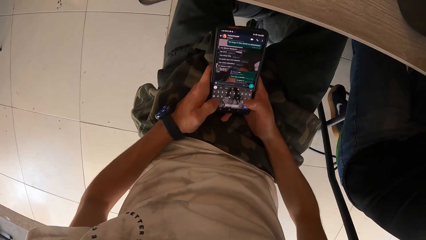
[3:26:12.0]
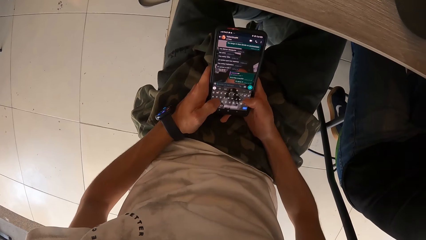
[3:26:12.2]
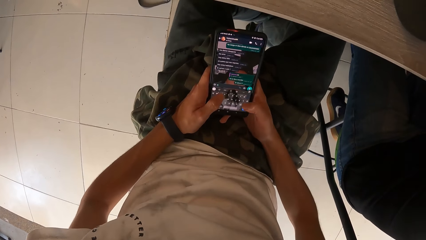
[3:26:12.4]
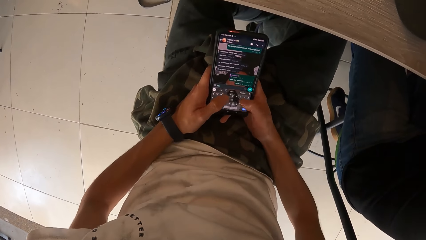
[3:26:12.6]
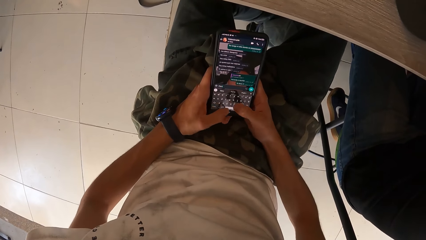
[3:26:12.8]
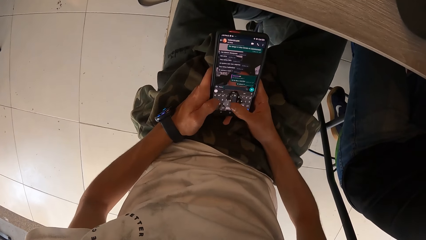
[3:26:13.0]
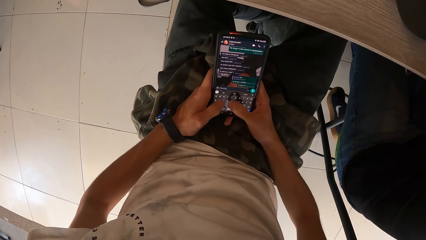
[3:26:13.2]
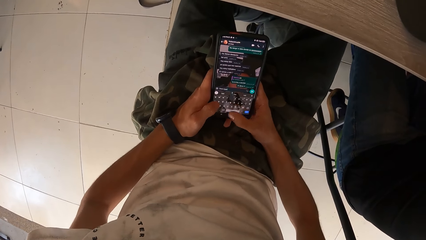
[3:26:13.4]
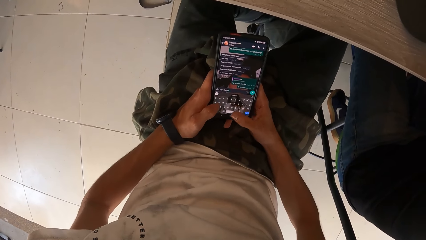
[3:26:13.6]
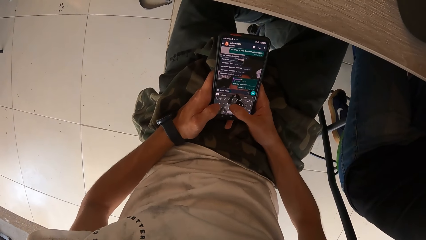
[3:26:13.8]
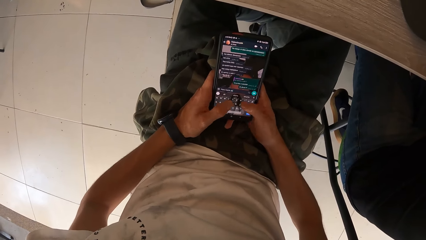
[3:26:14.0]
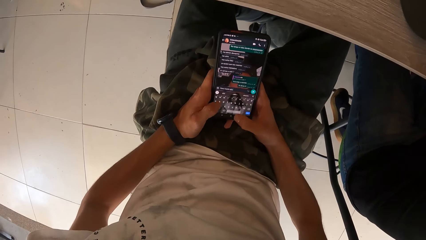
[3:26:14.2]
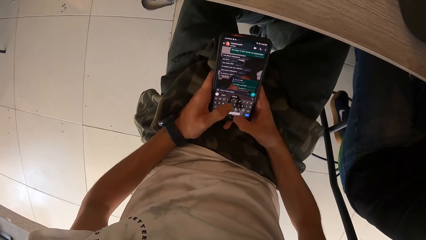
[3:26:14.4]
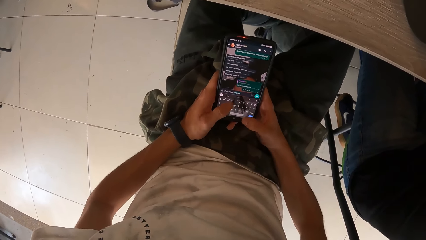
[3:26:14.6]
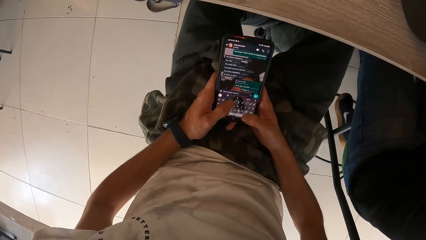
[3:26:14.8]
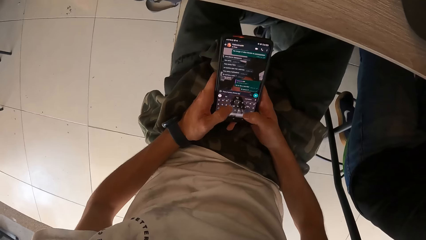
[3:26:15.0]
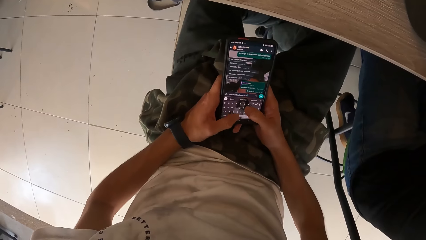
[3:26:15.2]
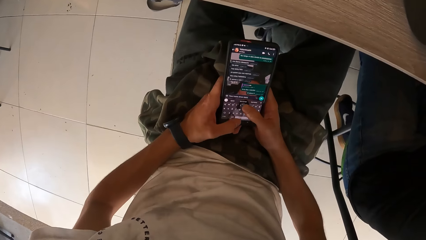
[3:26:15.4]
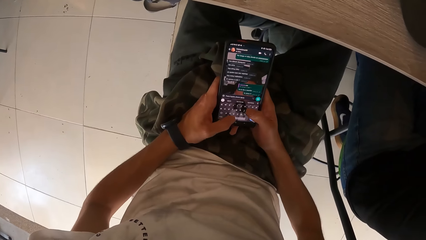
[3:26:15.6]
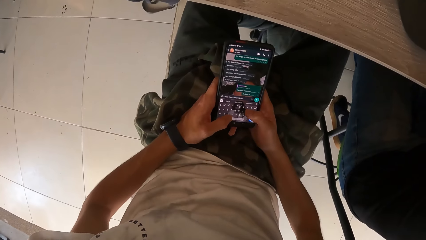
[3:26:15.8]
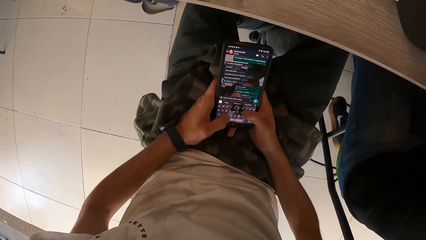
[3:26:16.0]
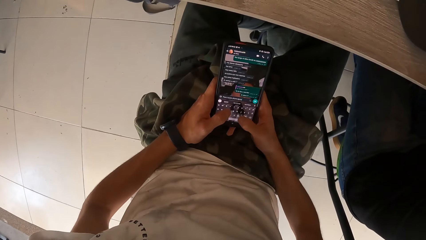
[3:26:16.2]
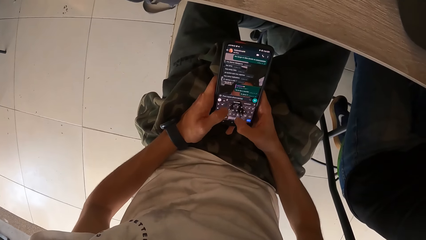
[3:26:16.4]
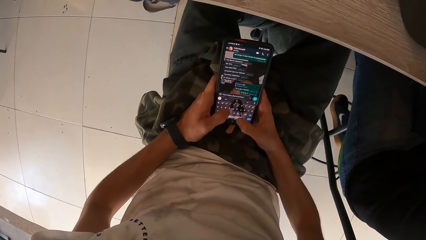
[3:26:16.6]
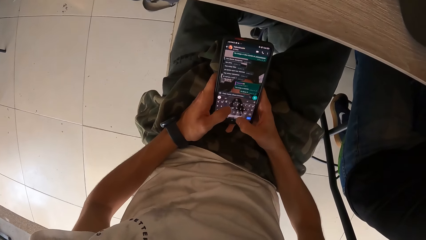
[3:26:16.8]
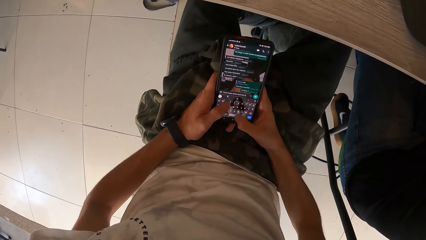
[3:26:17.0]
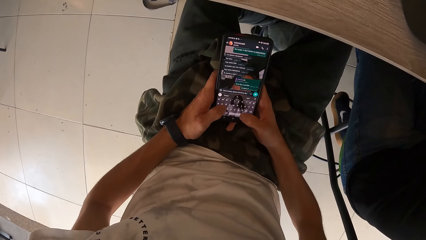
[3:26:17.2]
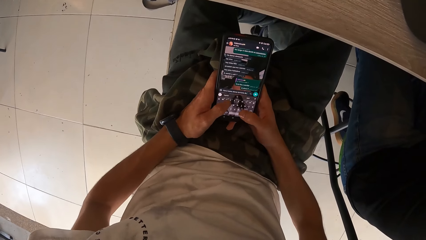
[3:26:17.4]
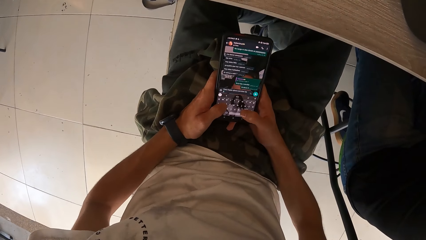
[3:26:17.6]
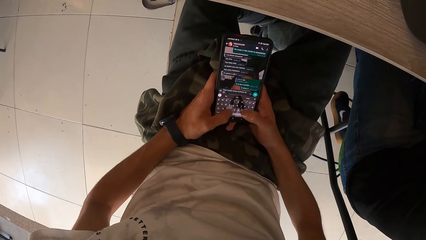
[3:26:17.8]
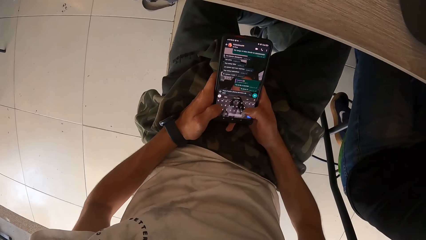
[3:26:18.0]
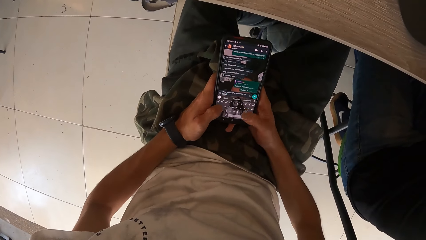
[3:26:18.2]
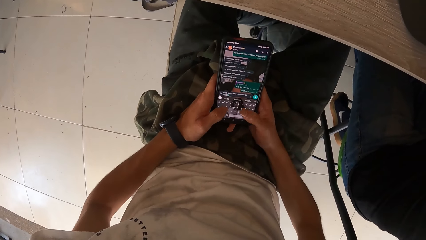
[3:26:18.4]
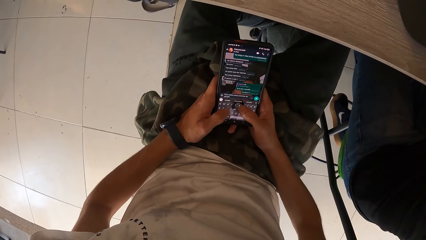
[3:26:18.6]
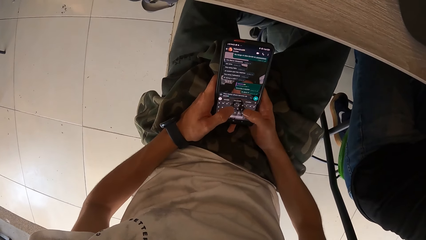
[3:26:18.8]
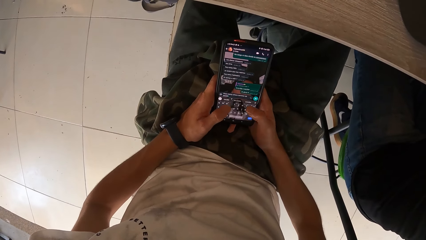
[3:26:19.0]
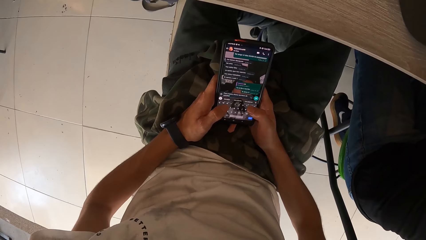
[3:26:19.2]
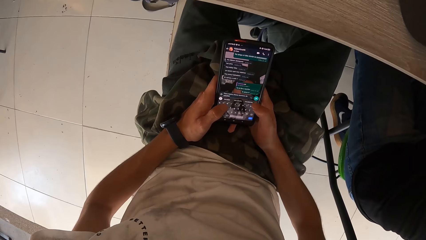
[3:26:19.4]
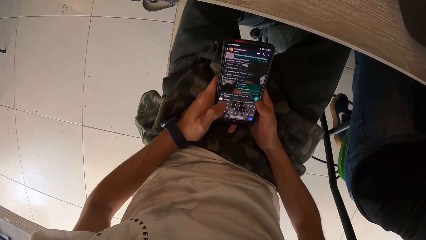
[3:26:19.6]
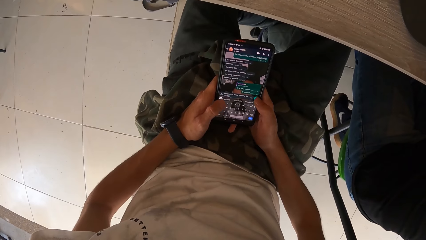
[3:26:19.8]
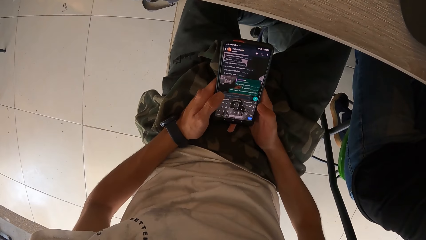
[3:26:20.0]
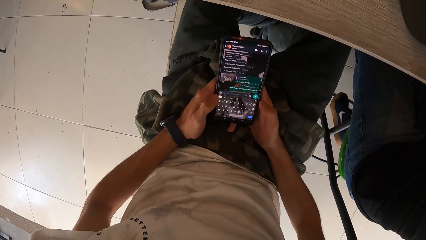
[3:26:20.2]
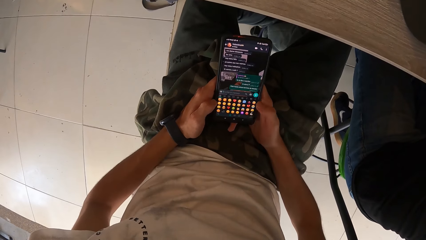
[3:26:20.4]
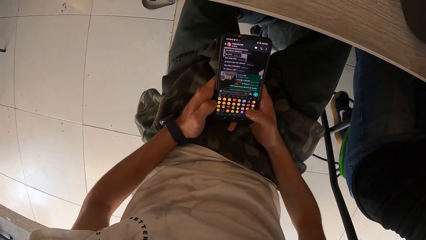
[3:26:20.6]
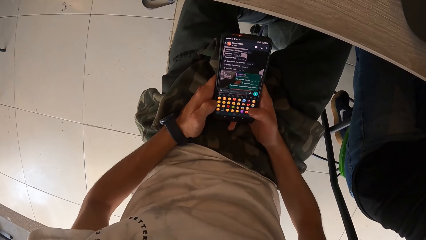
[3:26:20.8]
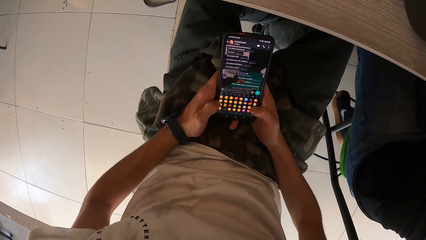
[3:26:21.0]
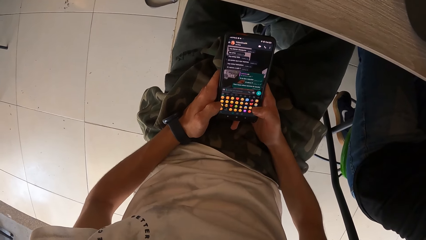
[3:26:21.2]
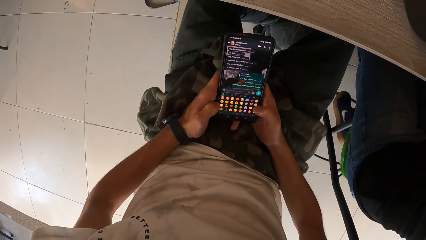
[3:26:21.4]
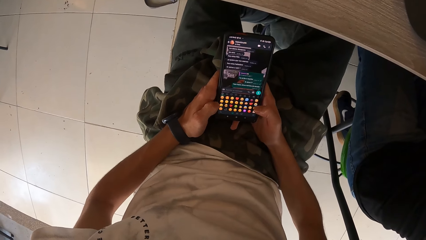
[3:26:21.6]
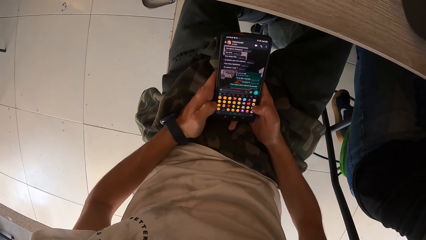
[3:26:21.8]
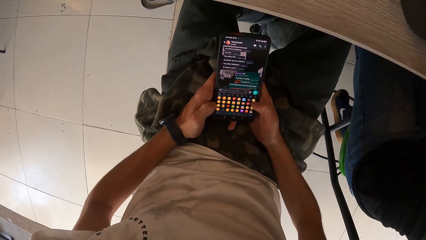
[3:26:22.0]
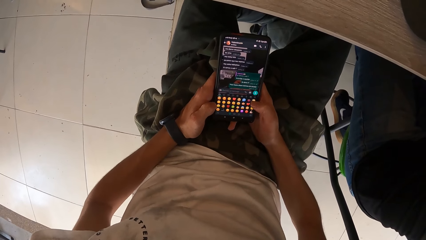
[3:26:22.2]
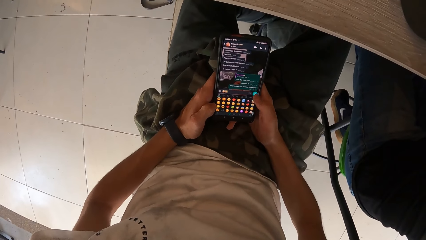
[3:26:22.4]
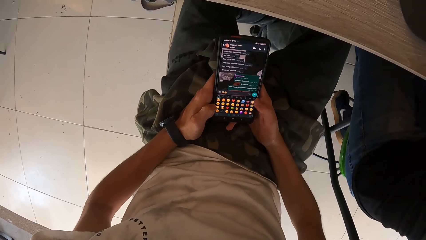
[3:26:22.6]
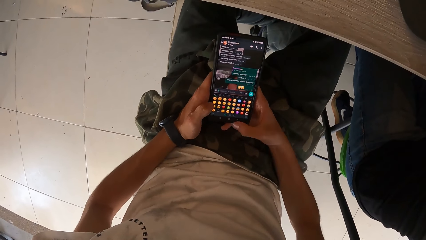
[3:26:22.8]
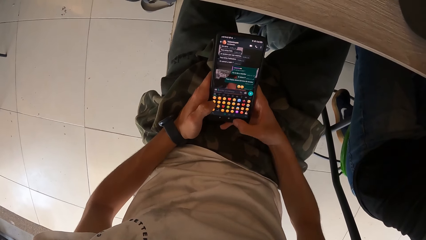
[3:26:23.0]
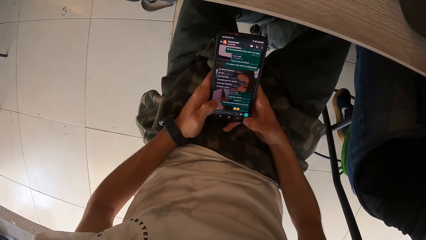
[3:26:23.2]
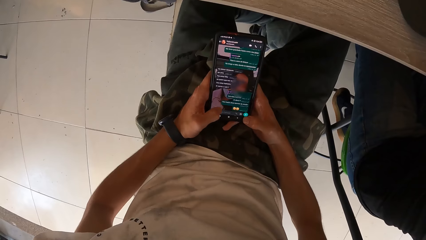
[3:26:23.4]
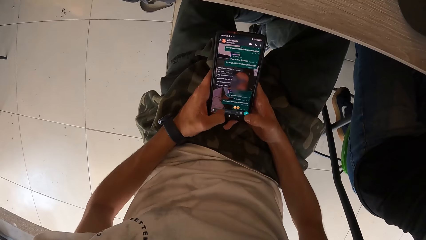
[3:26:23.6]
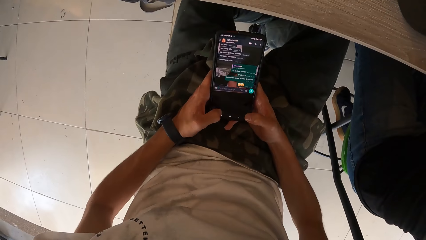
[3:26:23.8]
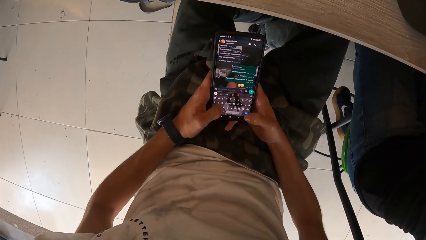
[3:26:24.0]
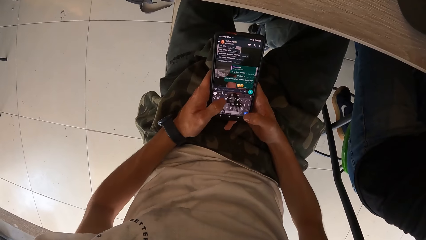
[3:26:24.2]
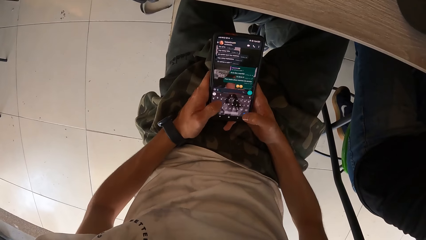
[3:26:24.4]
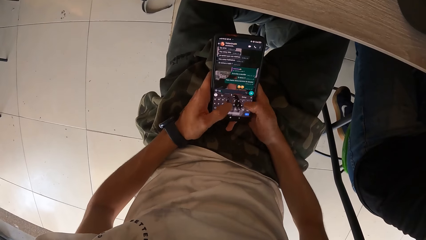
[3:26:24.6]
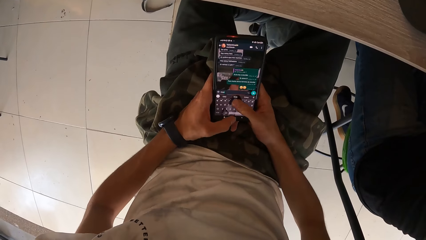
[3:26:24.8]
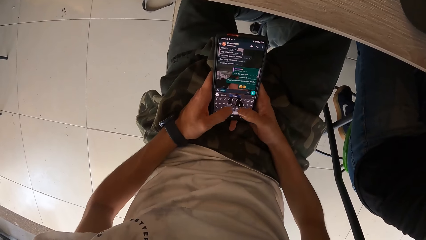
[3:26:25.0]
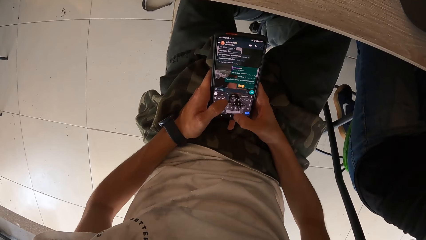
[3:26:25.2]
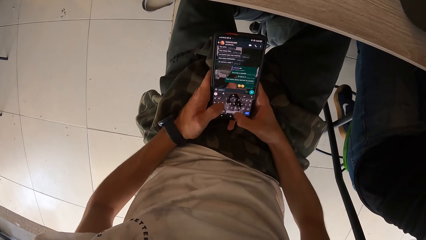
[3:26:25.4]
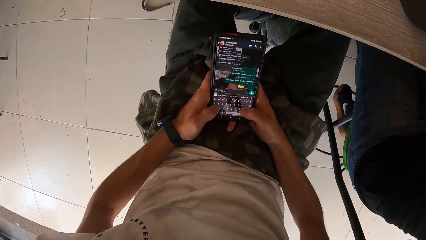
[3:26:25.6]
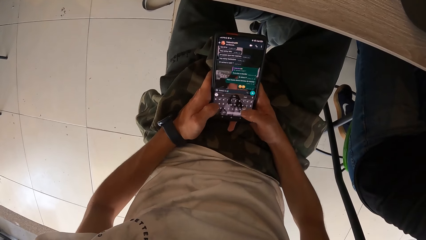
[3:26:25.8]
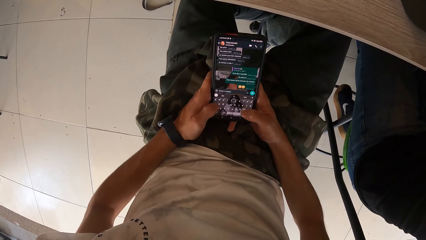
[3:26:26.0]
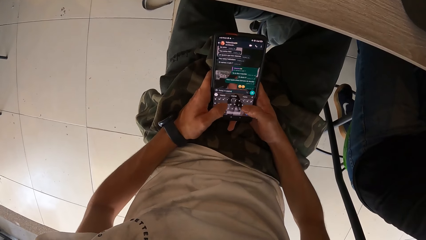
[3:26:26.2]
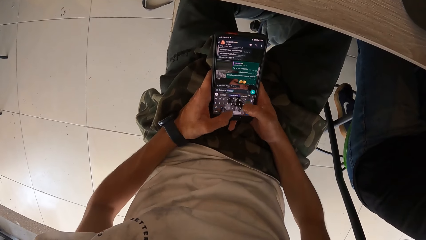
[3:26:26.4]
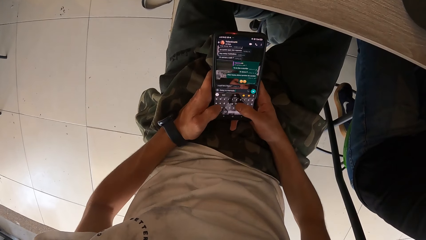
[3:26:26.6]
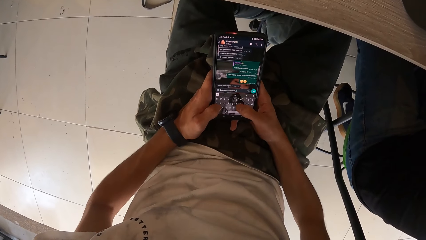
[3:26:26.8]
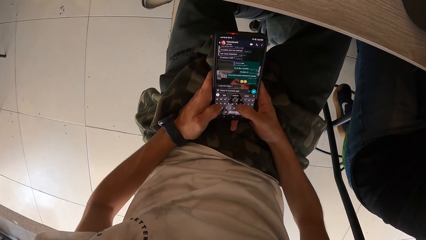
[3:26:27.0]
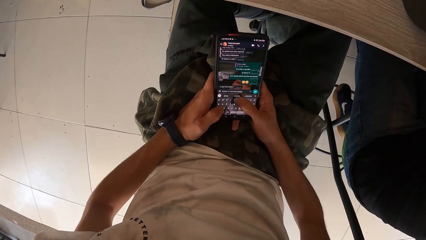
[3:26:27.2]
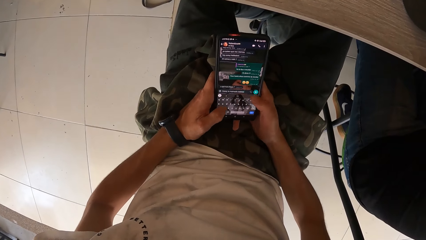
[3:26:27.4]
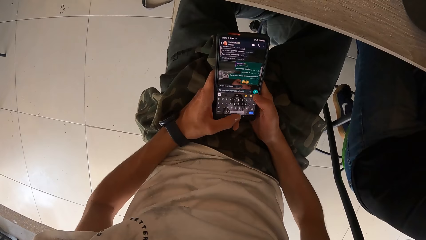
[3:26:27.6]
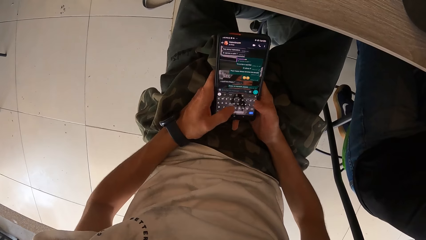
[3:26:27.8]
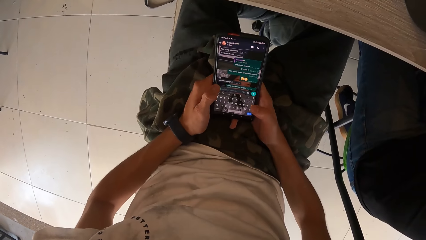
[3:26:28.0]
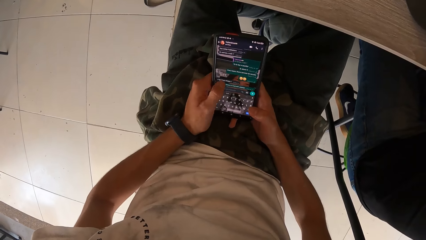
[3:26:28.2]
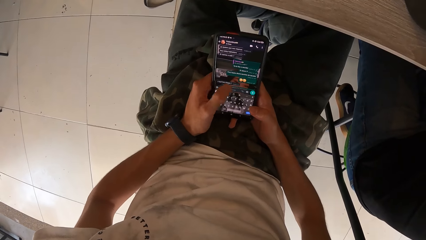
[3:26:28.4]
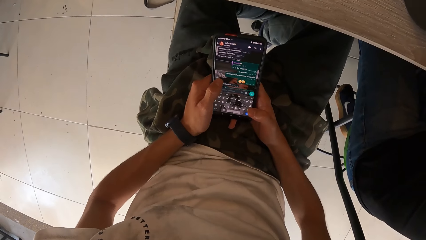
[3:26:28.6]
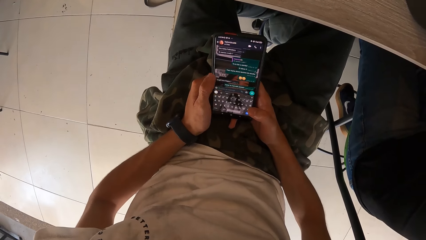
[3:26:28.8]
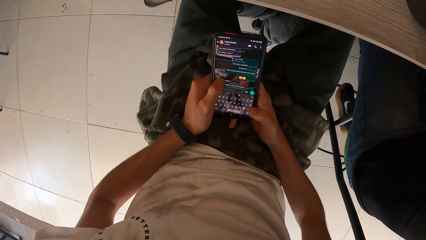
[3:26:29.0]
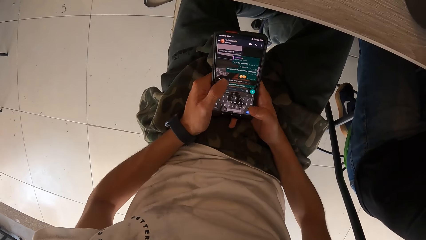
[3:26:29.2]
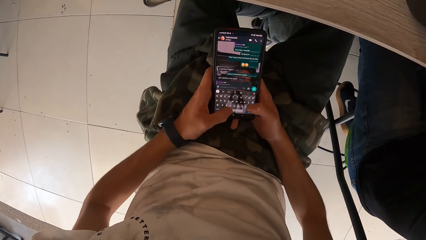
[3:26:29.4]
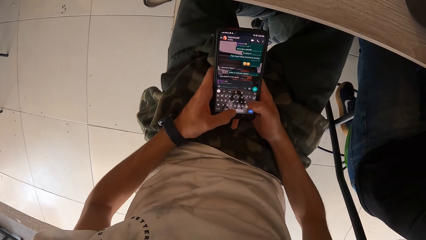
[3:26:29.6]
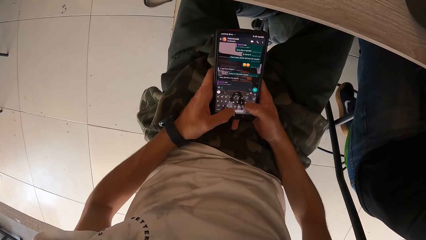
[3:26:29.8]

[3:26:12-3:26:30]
The camera wearer types on the phone. They send the message. They type on the phone. They send the message. They type the message. They send the message.
